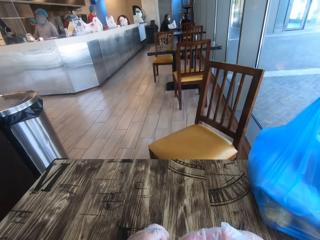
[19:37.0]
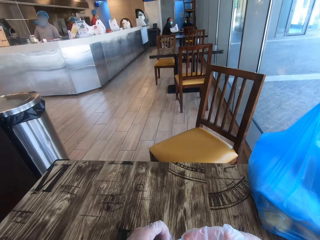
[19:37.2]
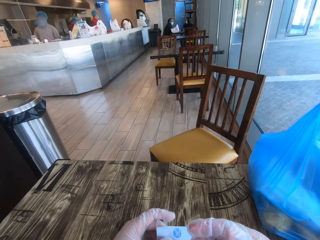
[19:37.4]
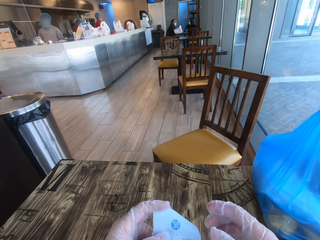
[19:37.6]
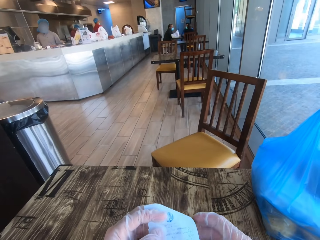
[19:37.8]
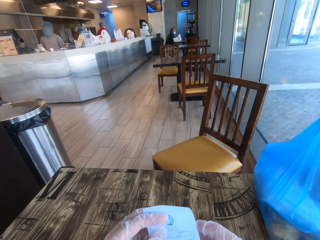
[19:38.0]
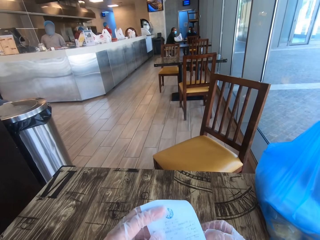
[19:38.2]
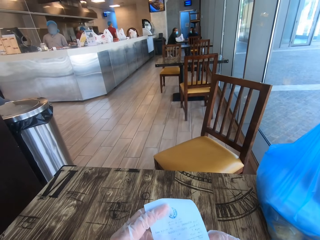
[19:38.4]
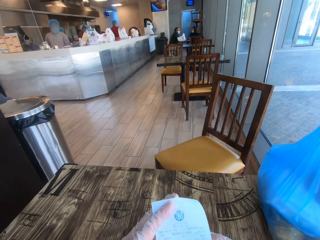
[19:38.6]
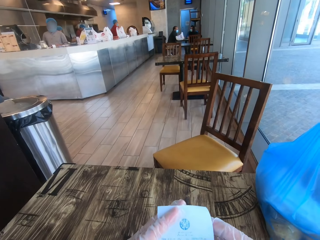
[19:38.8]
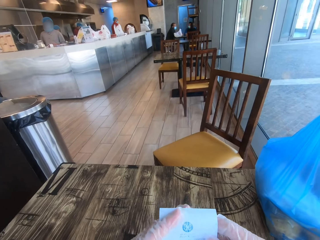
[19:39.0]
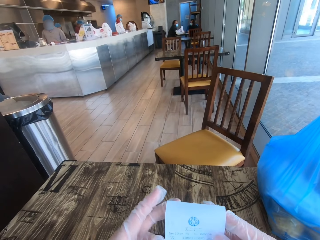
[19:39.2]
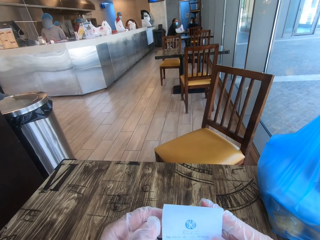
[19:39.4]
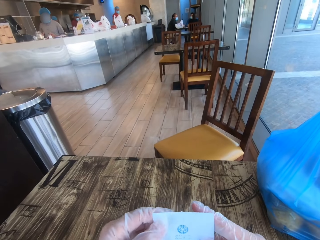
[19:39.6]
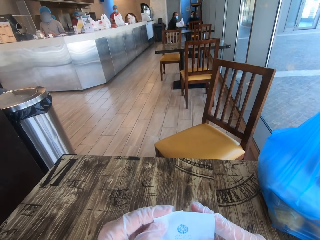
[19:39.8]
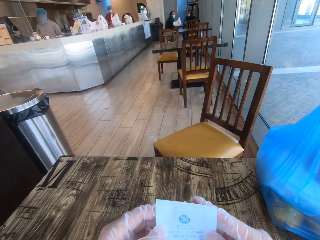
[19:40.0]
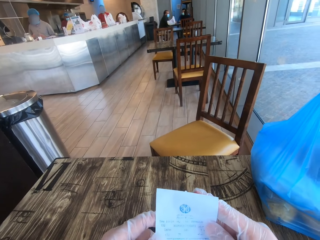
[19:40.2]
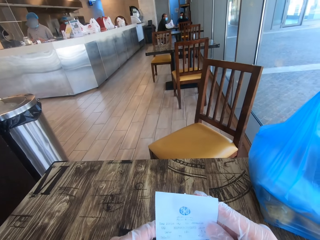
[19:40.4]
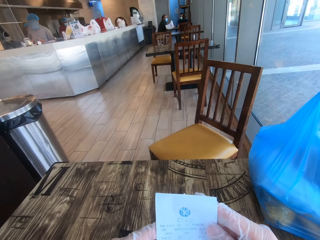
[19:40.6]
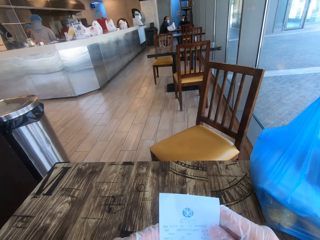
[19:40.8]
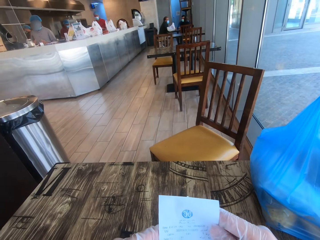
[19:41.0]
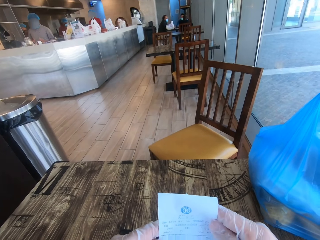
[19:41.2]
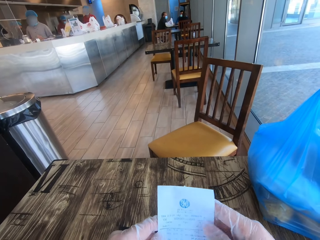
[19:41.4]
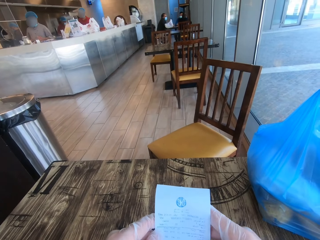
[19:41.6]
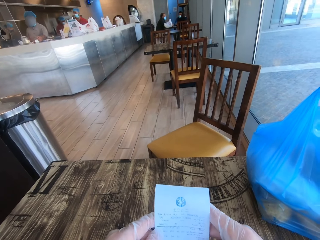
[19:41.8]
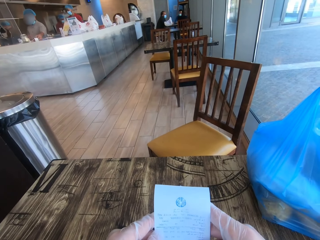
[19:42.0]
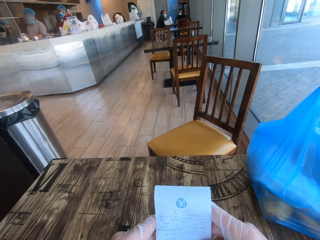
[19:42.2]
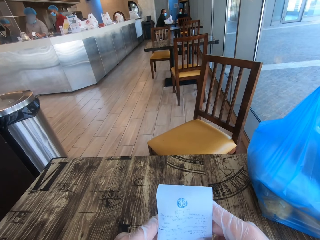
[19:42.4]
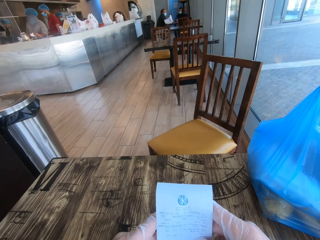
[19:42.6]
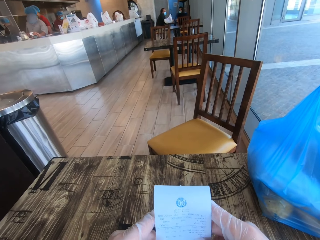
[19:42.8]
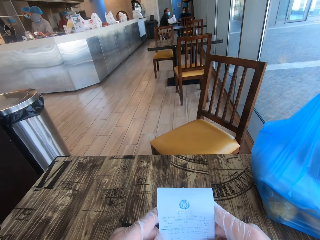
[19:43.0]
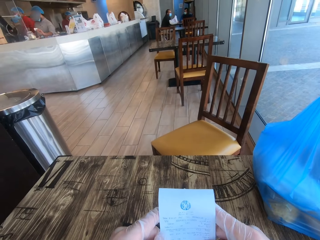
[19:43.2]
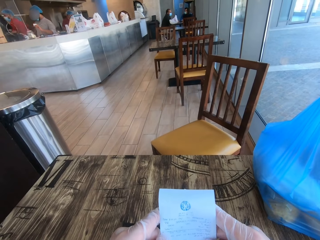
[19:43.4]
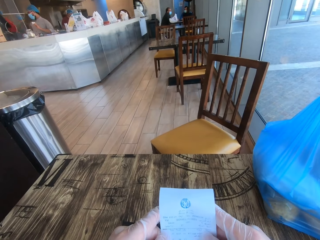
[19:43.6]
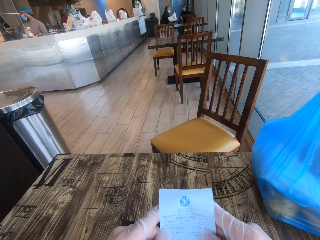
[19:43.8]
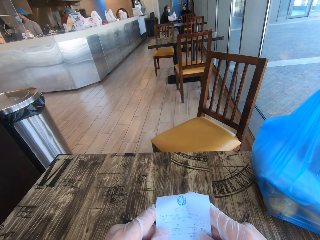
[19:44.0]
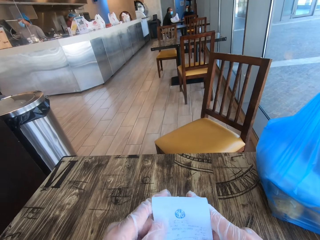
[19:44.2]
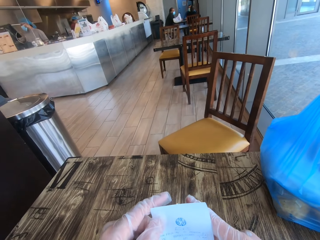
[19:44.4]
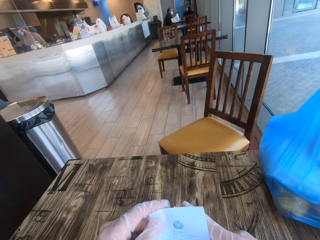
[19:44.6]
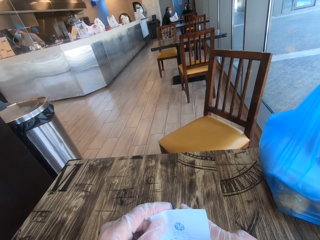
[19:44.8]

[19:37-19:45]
The camera wearer withdraws the right hand from something. They read the receipt. They take out the receipt.

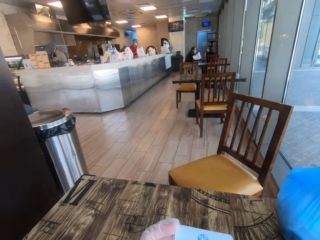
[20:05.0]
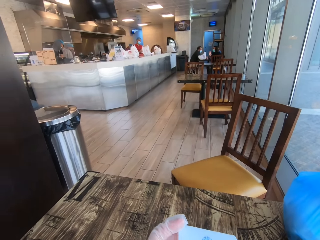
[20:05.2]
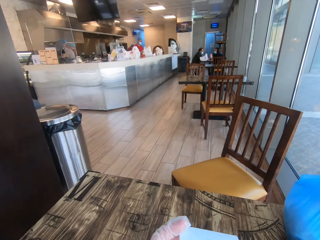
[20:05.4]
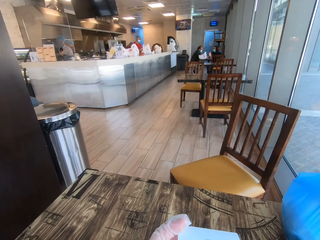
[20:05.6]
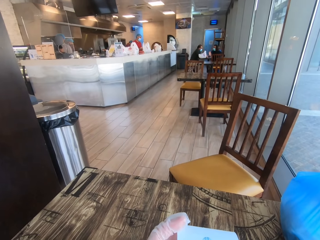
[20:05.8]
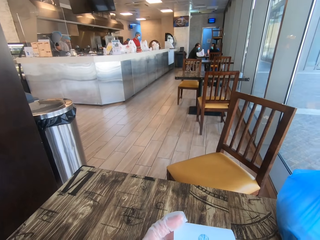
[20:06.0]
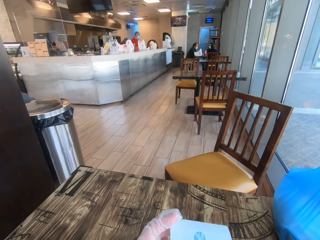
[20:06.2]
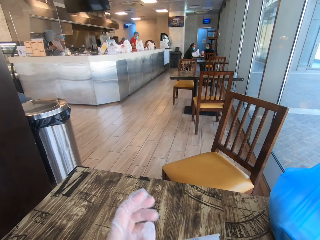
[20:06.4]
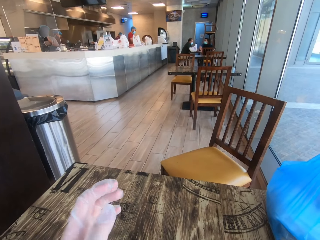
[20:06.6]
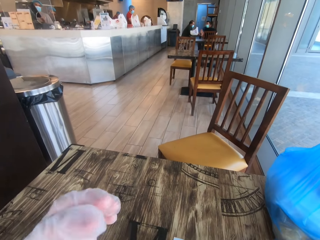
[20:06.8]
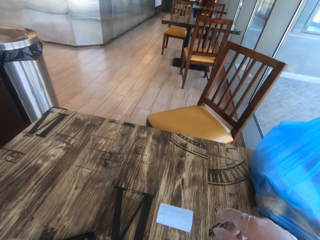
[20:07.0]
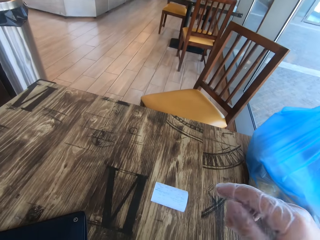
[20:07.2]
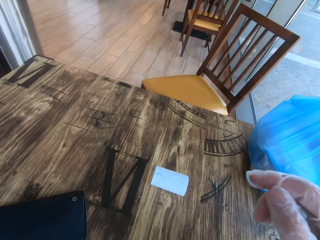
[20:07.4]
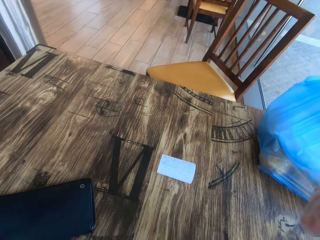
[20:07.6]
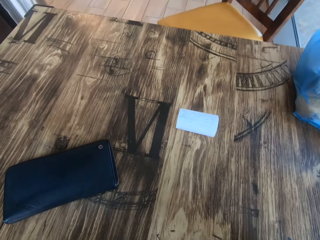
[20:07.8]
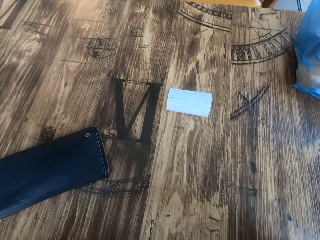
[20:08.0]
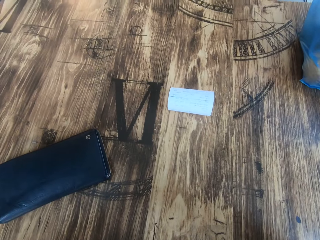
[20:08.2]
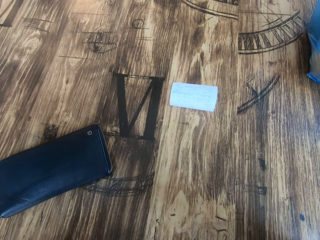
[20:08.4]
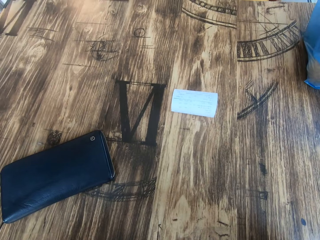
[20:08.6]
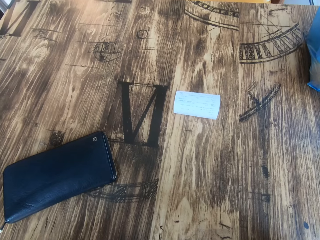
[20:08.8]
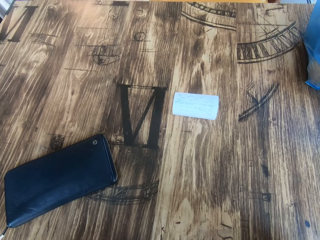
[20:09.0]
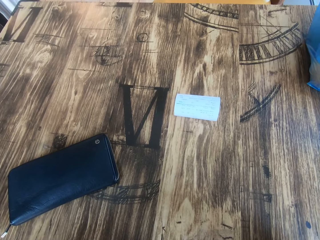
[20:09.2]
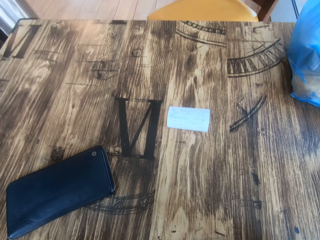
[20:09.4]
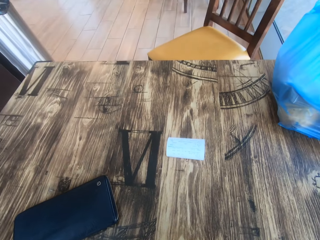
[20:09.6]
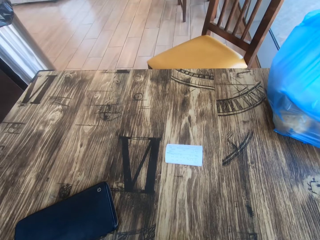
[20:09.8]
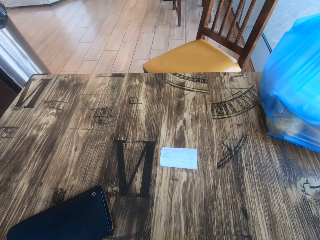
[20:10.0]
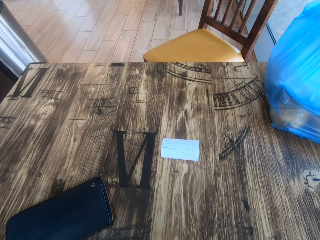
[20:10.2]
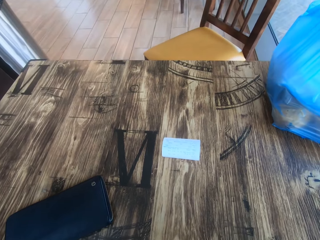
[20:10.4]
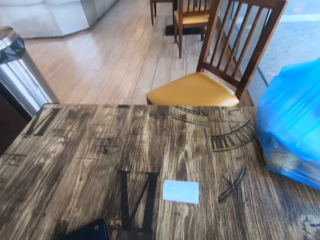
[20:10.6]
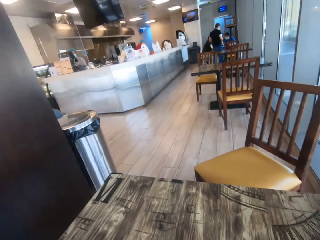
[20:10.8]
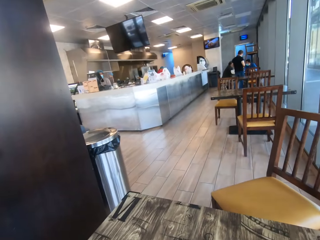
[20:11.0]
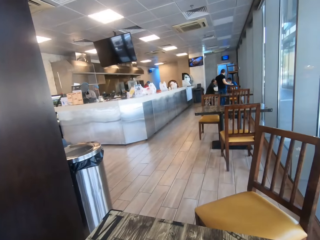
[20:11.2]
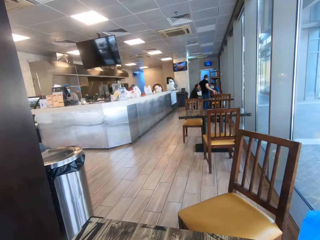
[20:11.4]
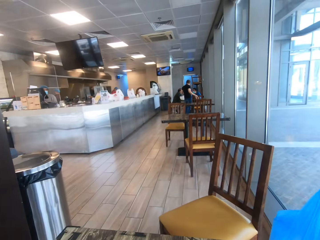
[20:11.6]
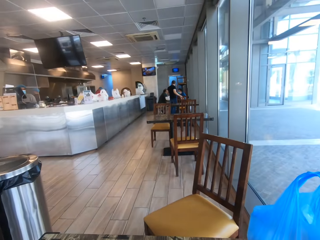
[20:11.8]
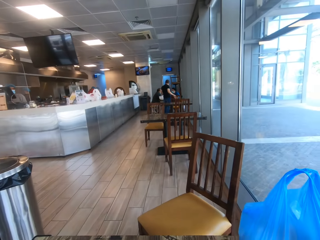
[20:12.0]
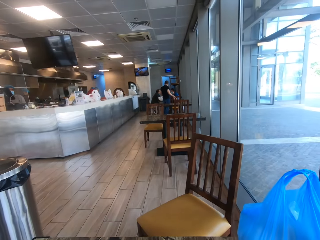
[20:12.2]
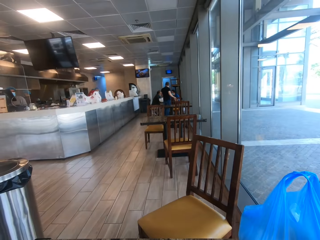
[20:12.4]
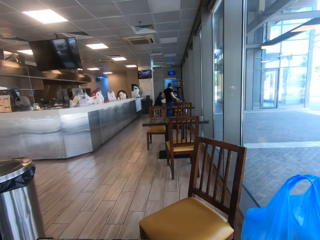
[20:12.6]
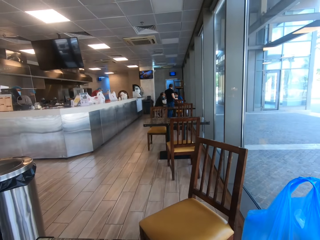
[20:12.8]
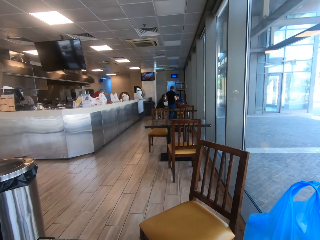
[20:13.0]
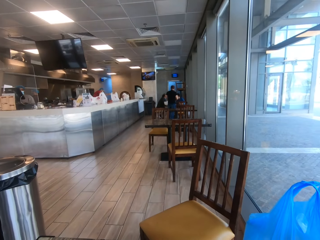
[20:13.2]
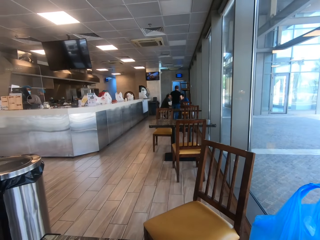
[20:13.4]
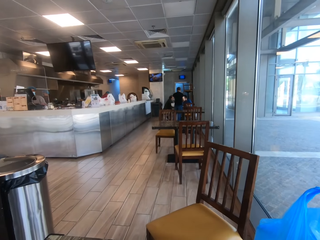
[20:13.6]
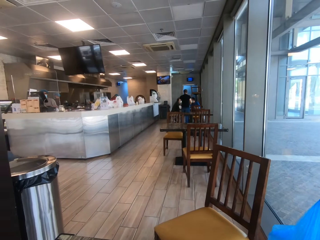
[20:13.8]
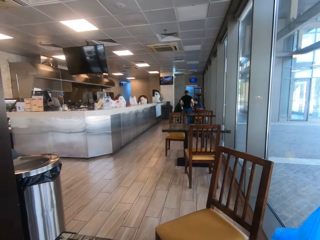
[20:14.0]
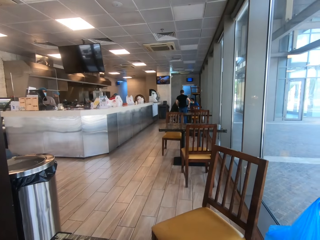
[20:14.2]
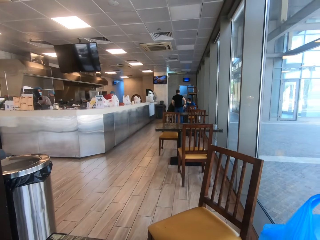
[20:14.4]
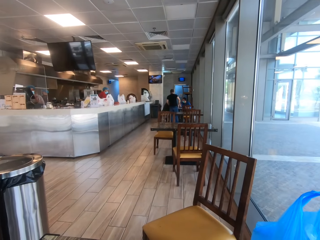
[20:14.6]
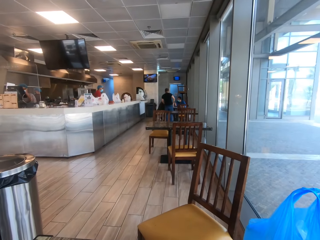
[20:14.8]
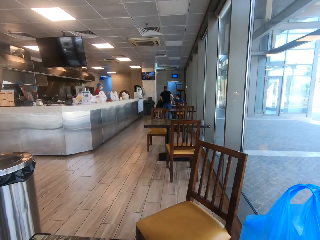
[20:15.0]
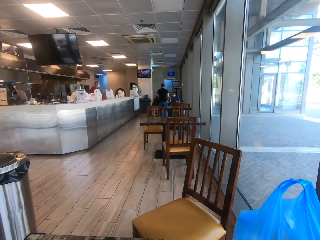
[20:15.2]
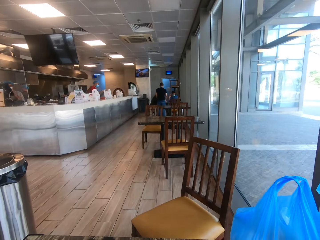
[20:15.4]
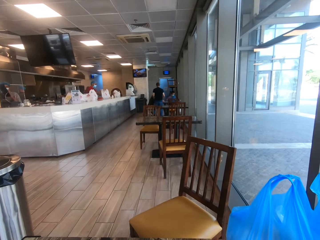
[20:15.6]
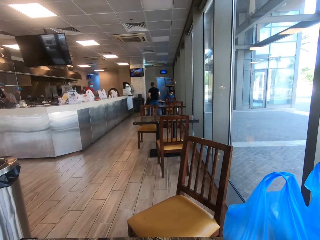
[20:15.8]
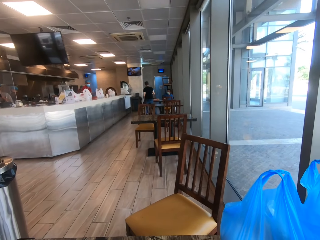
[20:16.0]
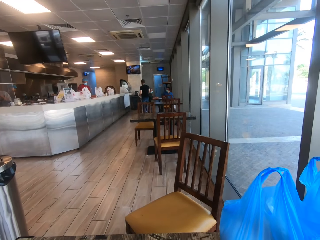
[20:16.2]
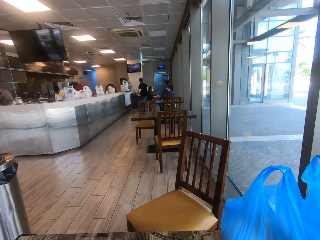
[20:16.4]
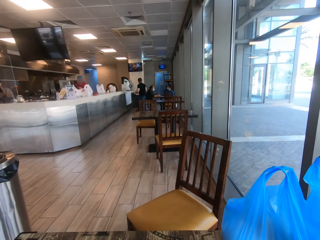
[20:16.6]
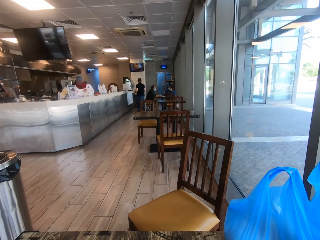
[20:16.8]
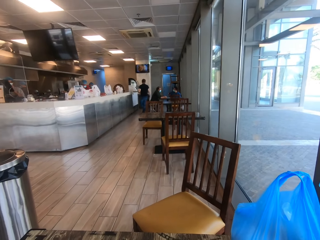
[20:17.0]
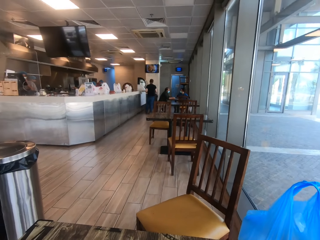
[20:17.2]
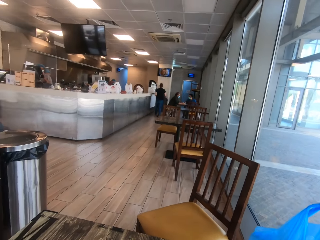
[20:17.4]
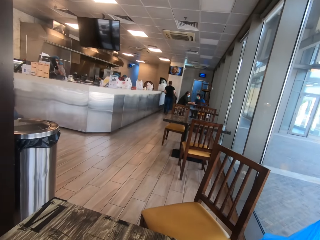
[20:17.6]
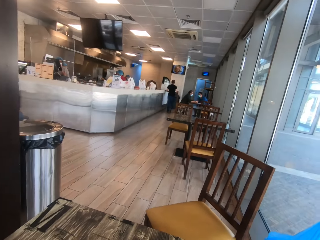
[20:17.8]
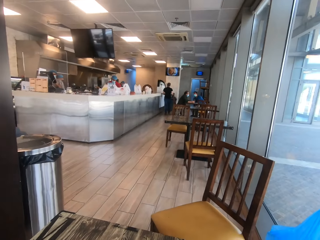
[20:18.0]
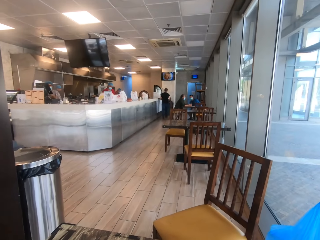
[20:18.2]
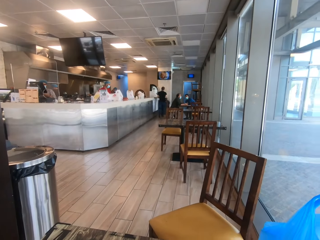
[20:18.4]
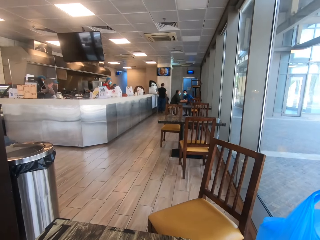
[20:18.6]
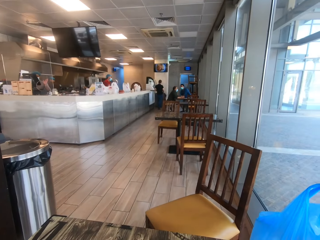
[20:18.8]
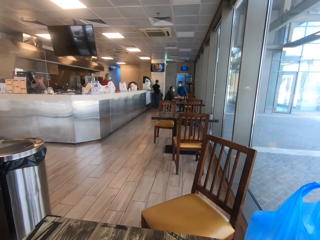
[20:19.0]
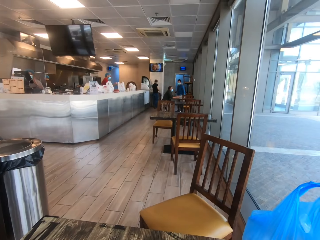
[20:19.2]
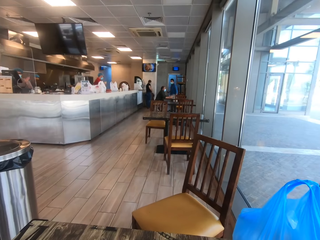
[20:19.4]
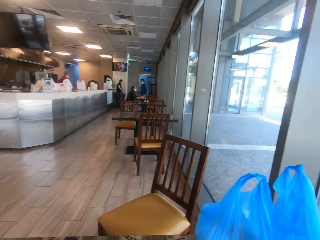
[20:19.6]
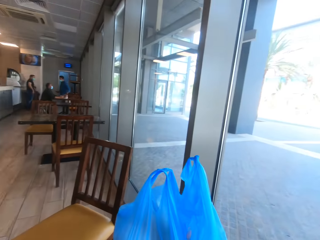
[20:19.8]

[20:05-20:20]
The camera wearer drops the receipt on the table. They raise both hands towards something. They stare in the restaurant.
